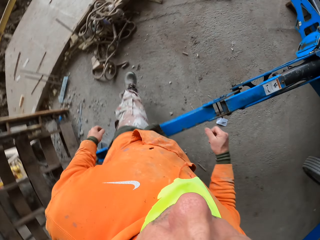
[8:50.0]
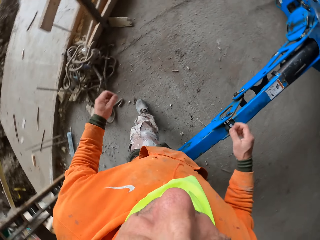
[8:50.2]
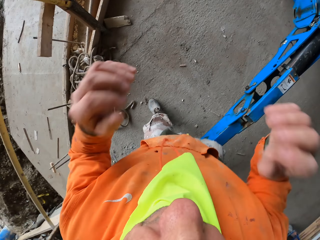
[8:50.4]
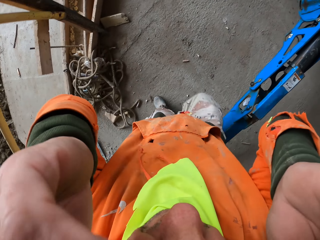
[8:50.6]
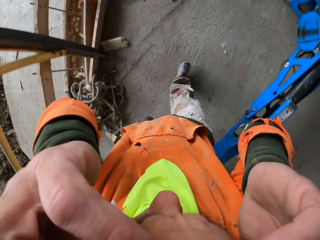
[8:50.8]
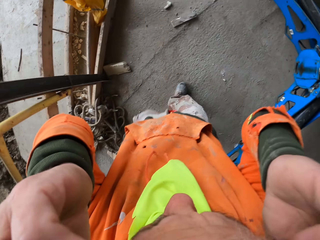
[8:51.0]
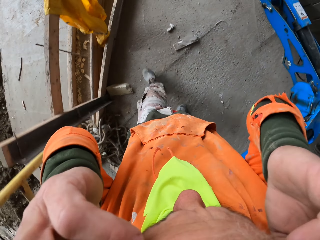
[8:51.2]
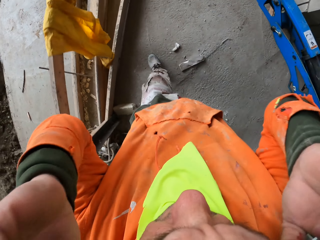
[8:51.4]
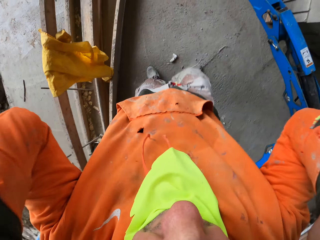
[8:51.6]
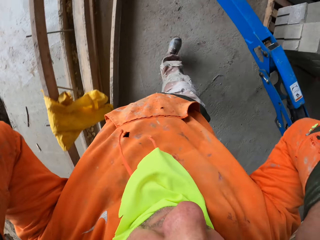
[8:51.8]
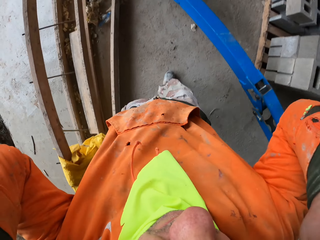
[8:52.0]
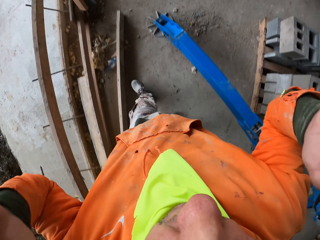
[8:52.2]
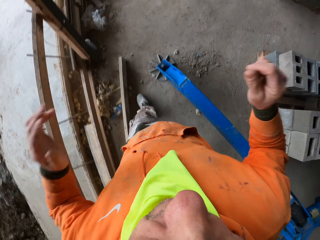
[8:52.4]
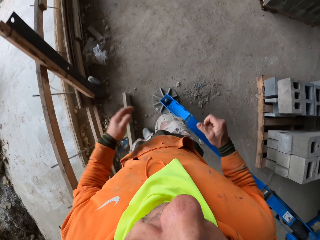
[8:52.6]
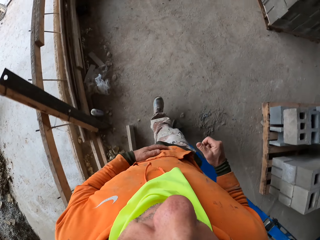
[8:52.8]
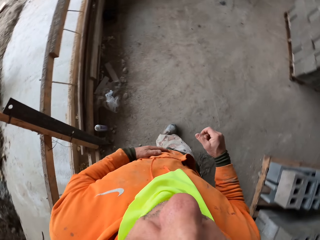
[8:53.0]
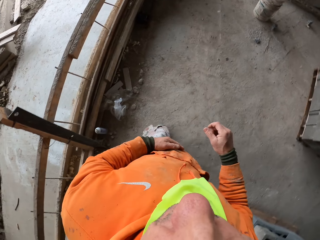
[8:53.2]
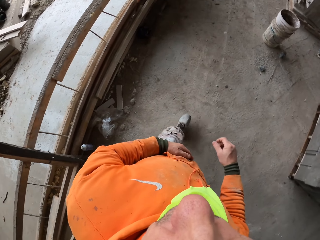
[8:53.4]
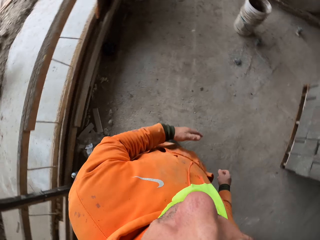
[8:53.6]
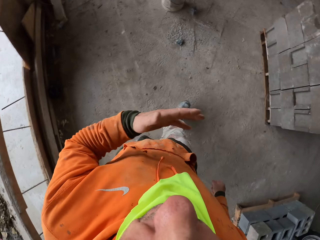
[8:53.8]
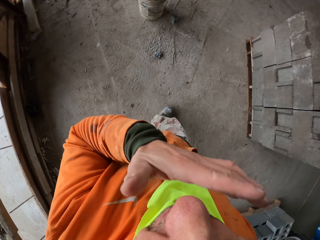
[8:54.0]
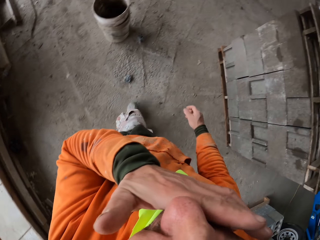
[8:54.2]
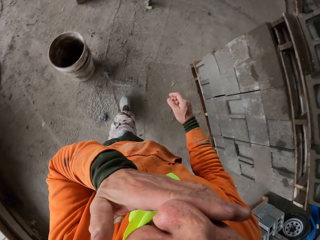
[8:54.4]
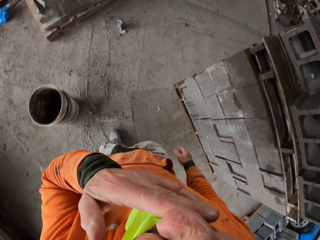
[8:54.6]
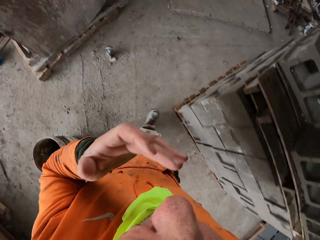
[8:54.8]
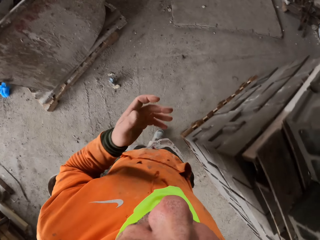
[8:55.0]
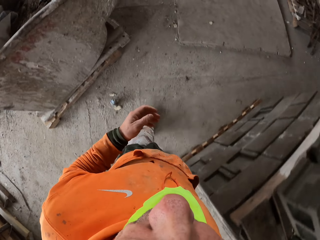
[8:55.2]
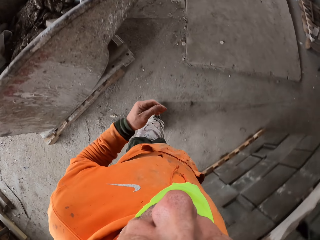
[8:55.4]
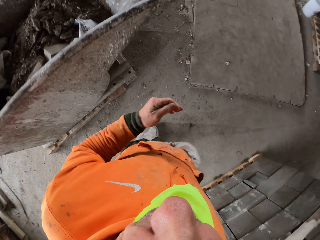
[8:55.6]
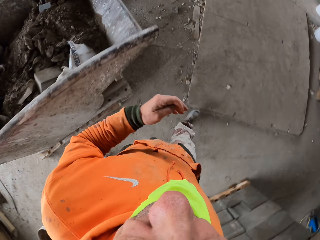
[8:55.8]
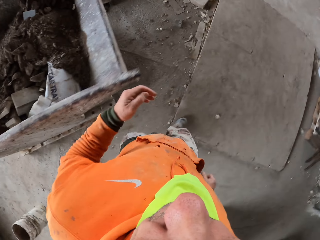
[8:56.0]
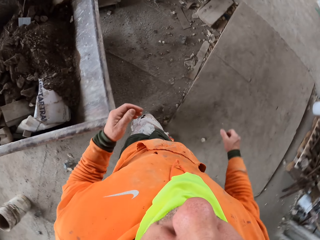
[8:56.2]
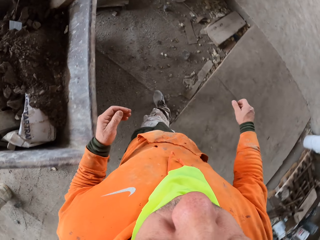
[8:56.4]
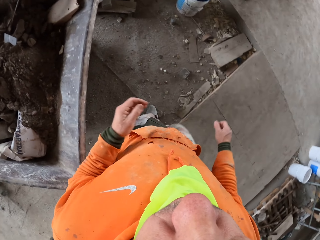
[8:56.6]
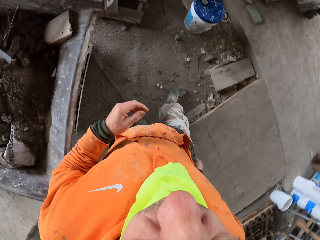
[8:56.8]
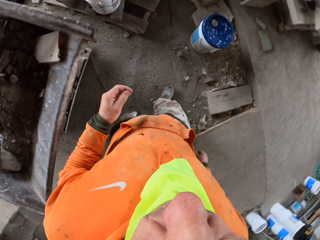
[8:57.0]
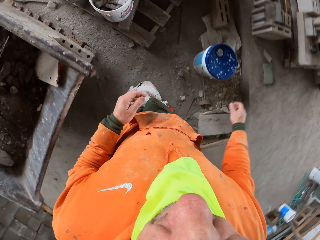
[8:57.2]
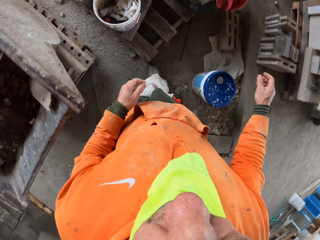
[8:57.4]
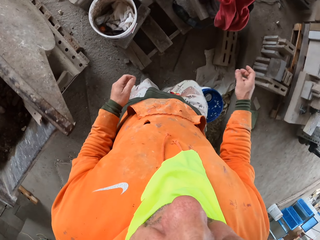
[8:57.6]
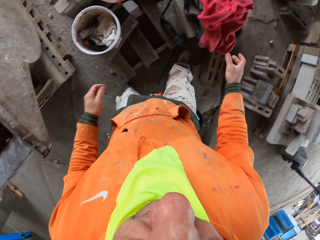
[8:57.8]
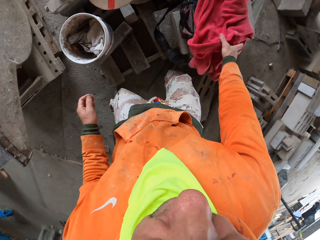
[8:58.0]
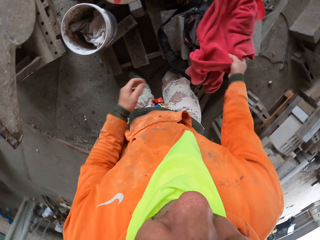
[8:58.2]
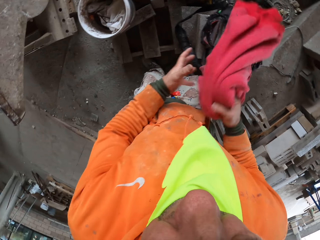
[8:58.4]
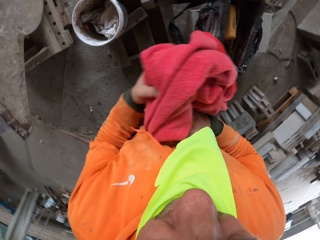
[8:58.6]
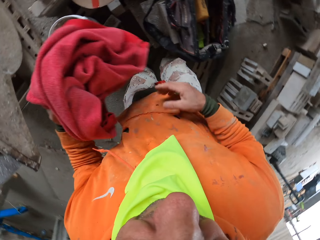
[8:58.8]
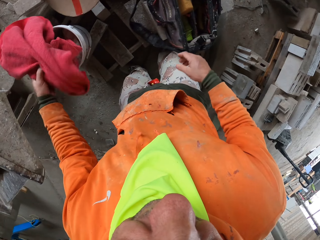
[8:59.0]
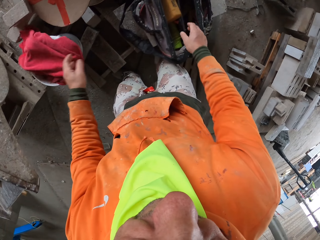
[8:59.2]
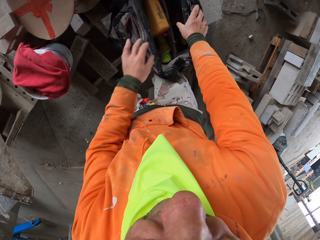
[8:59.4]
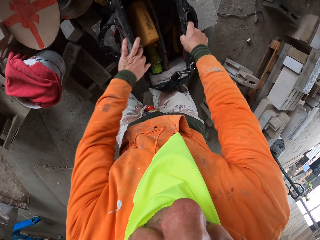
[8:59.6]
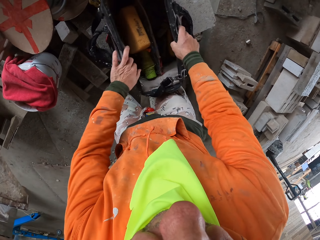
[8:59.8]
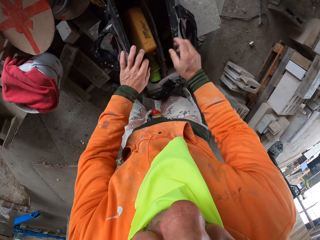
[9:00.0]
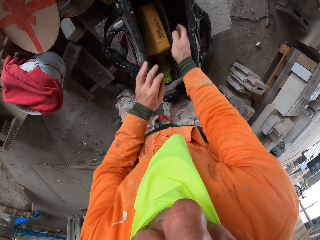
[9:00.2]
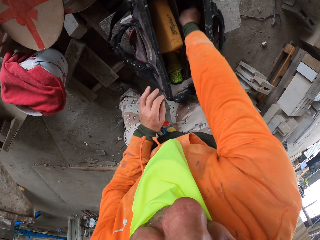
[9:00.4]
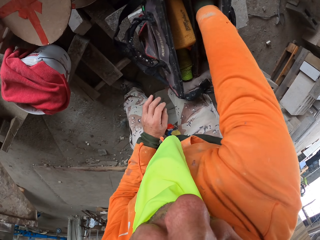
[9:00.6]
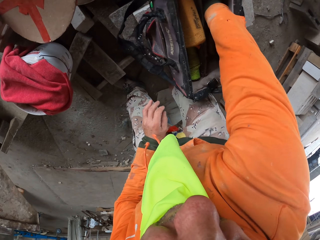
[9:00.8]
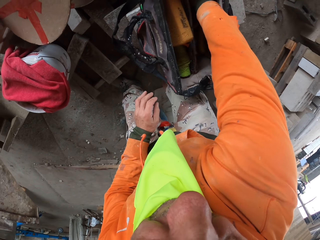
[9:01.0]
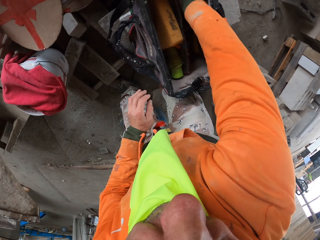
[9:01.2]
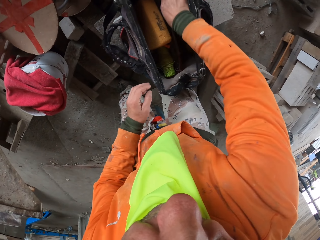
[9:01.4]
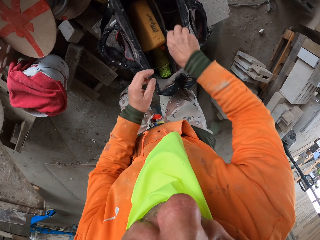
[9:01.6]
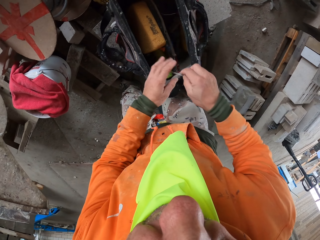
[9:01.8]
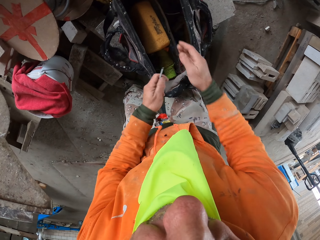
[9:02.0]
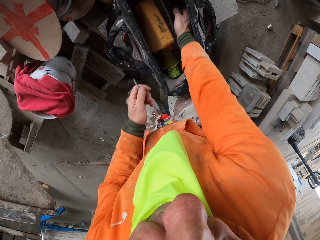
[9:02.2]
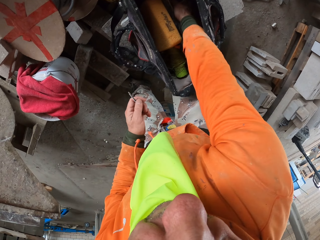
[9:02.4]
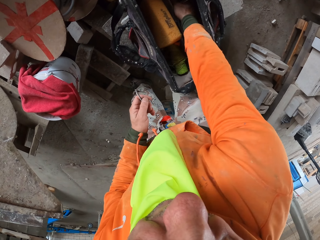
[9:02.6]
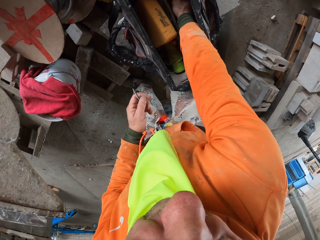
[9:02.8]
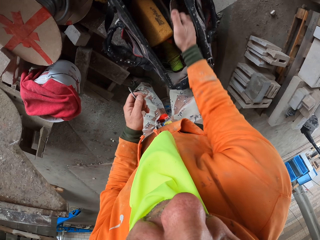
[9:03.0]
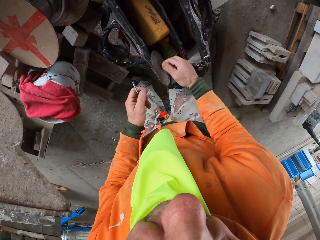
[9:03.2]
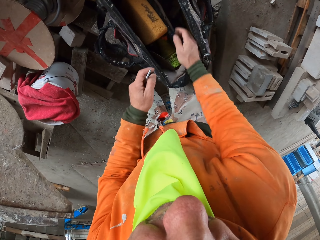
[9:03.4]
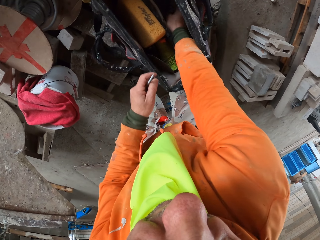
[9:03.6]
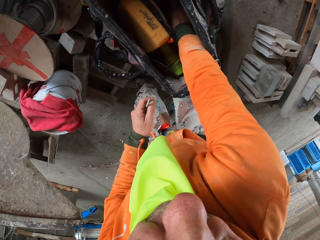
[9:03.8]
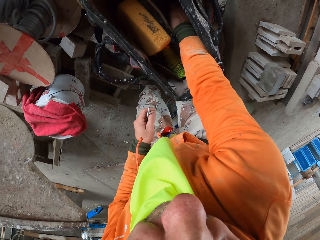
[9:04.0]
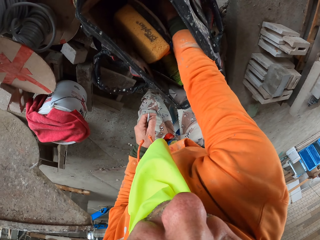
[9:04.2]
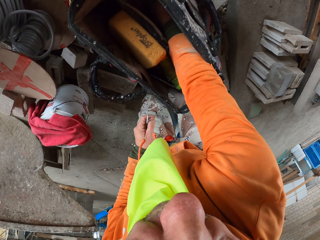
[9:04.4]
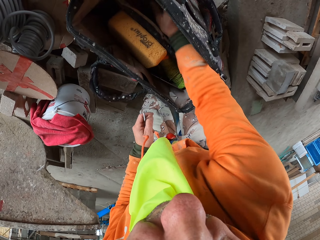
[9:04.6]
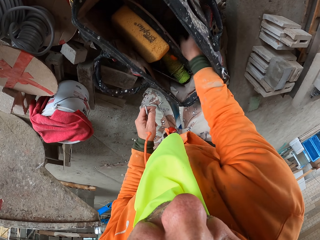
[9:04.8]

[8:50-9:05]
The camera wearer skips something. He fixes the camera. He wipes the nose. He touches his face. He picks the cloth from the tool box. He drops the cloth in the pail. He shakes a bag. He picks some nails from the tool box. He passes the nail to the left hand. He inspects the bag.

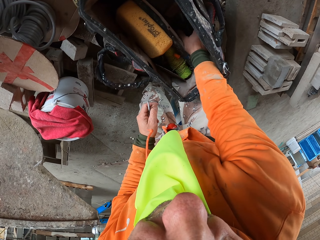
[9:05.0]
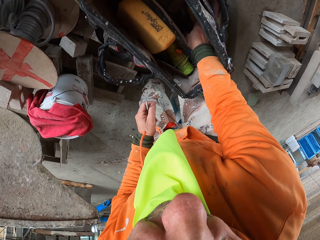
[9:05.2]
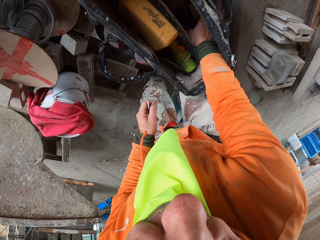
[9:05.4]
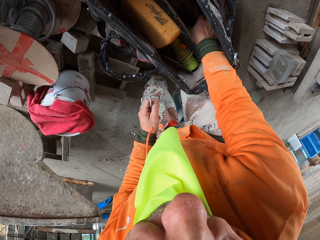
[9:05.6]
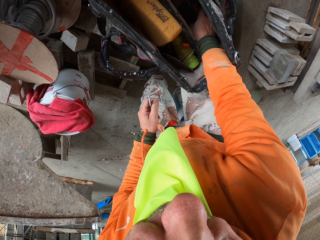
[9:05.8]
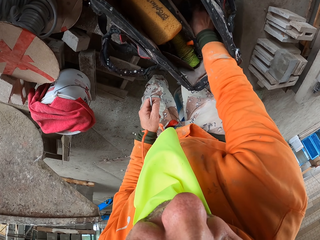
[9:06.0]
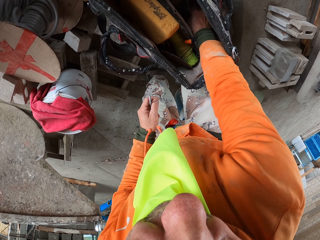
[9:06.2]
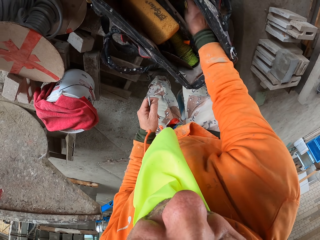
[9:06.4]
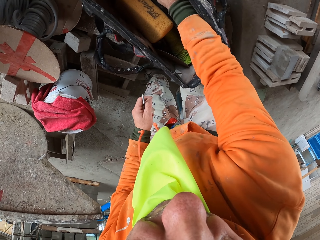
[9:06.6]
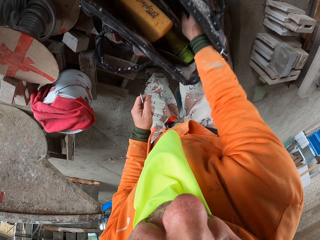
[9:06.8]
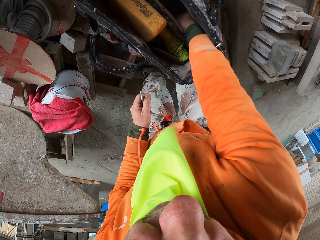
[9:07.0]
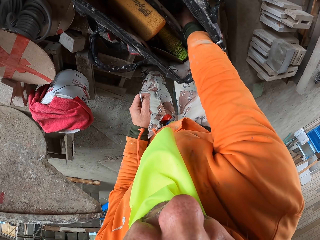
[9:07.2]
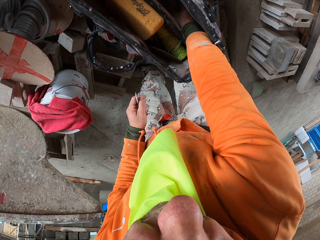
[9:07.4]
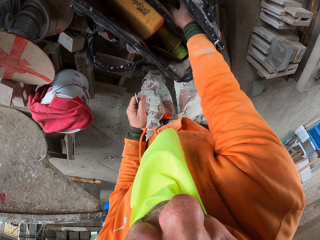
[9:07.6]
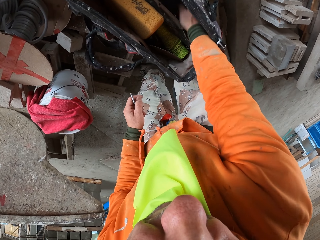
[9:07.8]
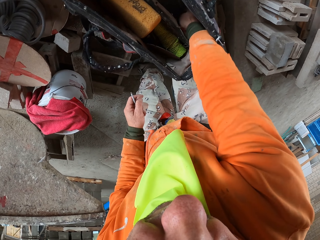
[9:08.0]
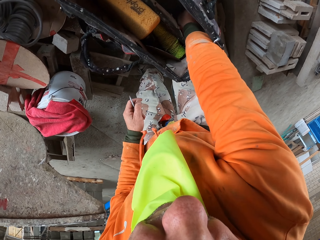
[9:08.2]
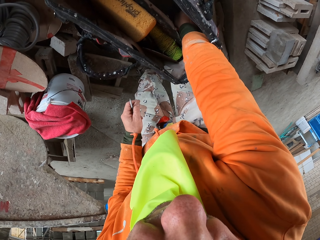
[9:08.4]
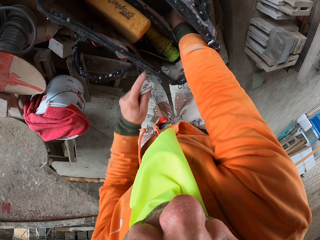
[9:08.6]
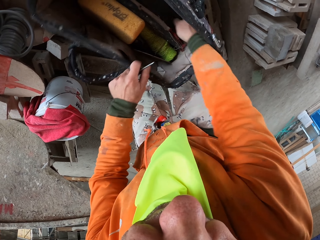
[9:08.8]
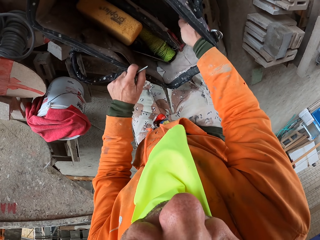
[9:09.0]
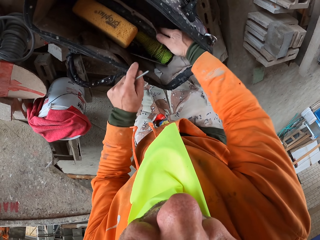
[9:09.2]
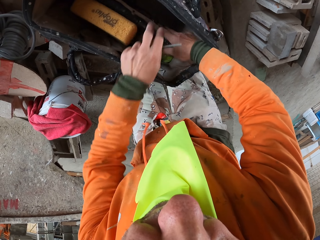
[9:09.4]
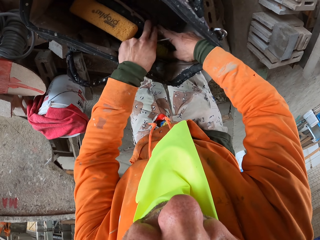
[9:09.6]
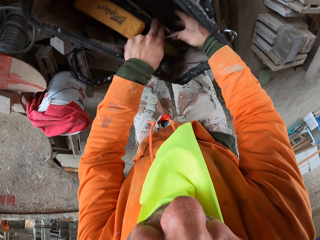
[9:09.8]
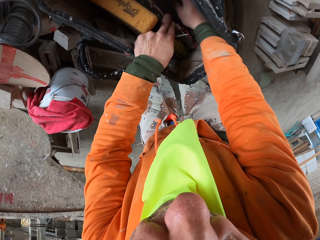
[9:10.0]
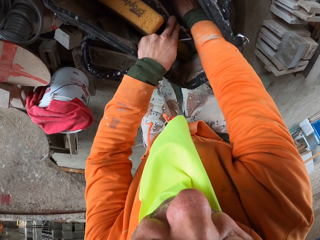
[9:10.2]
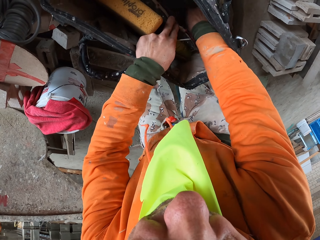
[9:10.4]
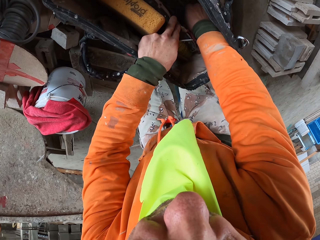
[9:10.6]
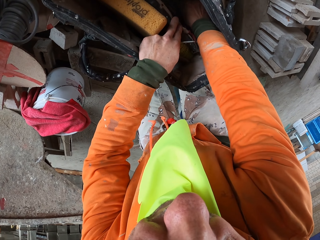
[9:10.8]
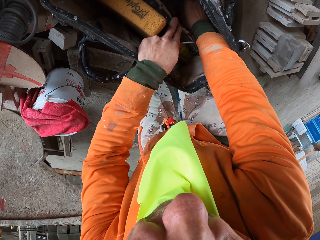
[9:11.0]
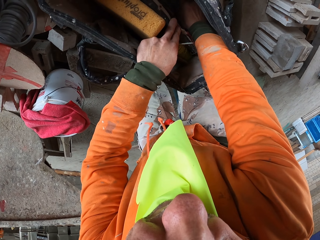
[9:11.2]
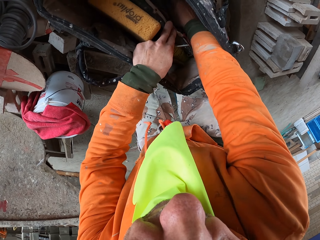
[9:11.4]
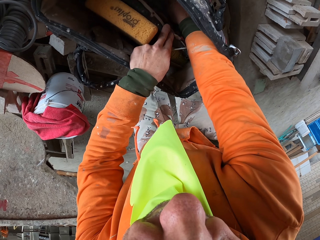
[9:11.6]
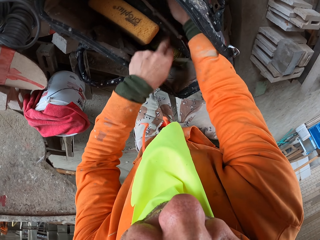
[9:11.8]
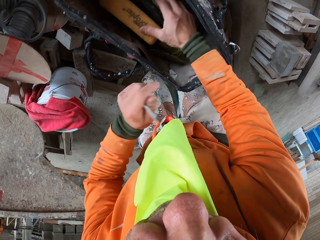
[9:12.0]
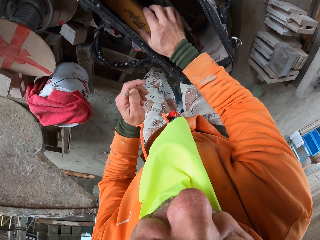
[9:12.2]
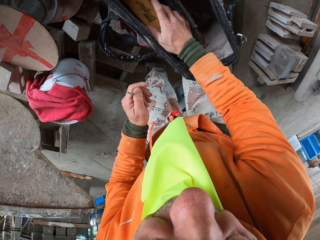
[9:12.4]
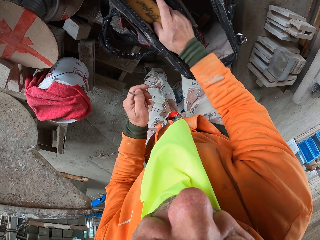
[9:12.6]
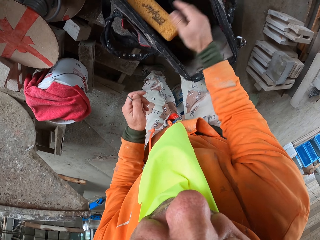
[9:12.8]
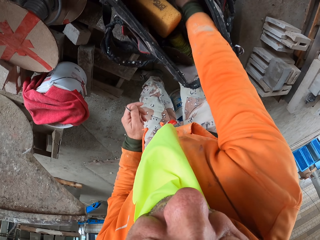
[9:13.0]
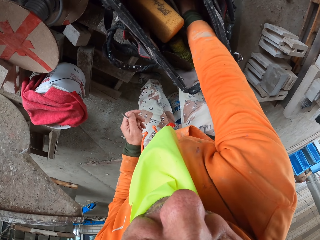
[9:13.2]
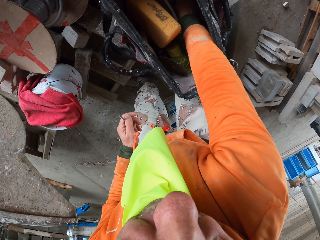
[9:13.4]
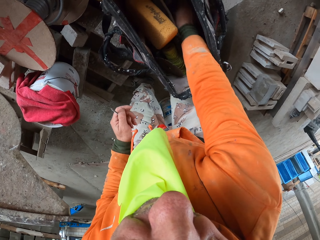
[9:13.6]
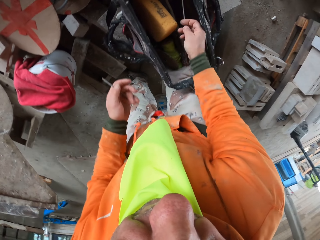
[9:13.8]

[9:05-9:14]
The camera wearer picks a nail.
